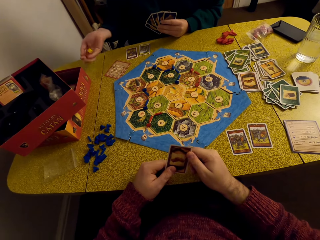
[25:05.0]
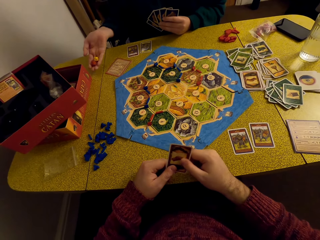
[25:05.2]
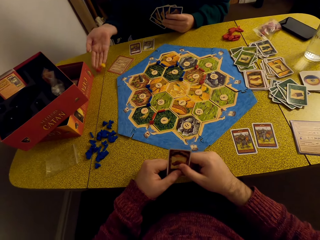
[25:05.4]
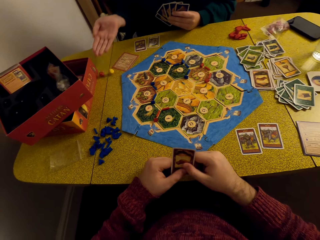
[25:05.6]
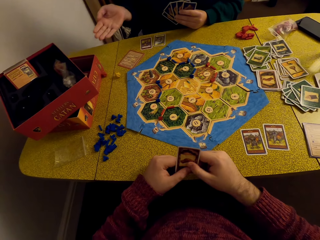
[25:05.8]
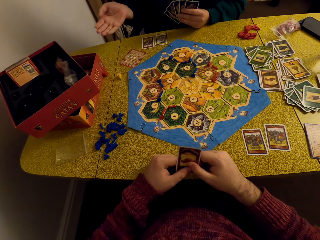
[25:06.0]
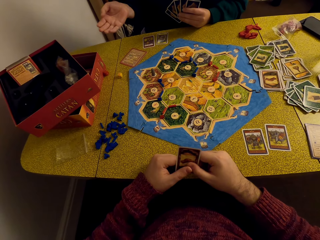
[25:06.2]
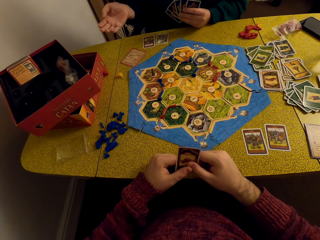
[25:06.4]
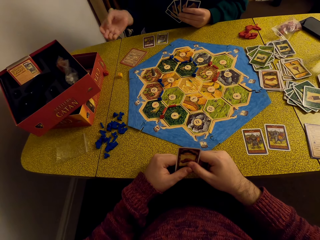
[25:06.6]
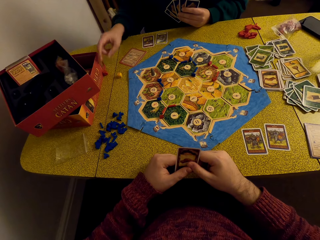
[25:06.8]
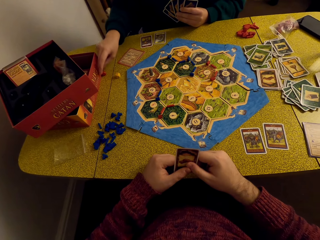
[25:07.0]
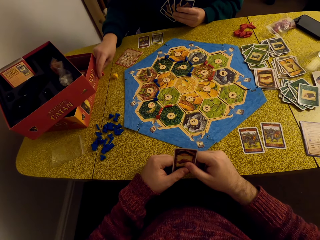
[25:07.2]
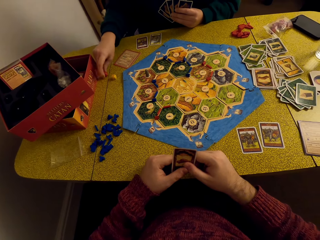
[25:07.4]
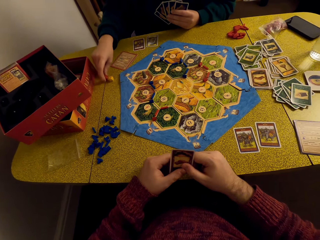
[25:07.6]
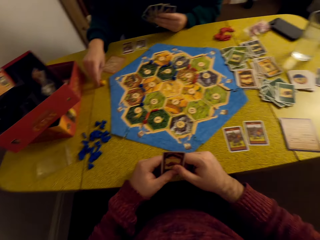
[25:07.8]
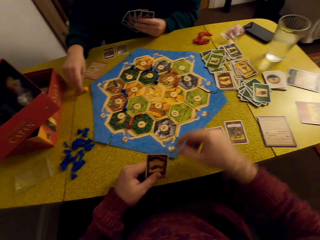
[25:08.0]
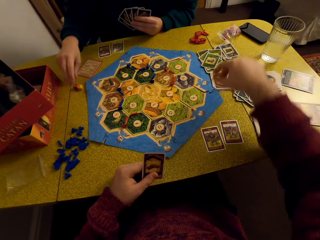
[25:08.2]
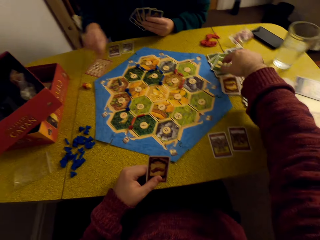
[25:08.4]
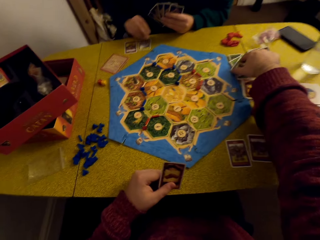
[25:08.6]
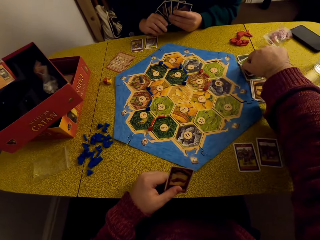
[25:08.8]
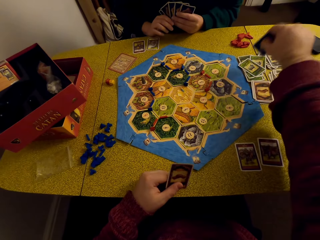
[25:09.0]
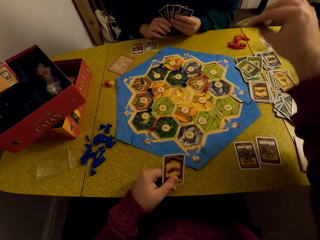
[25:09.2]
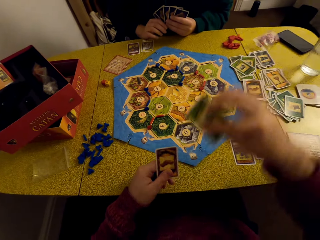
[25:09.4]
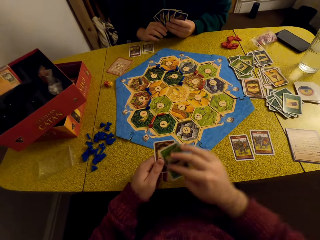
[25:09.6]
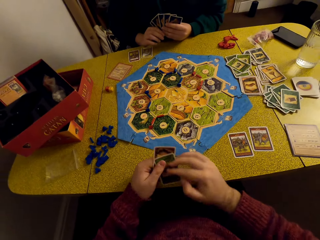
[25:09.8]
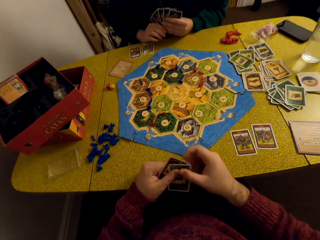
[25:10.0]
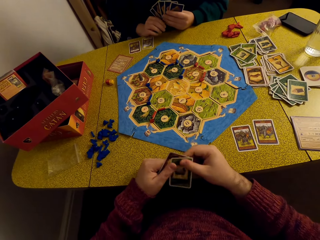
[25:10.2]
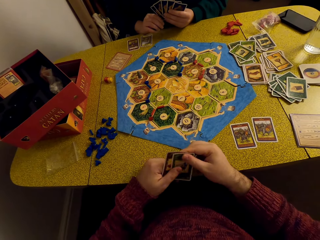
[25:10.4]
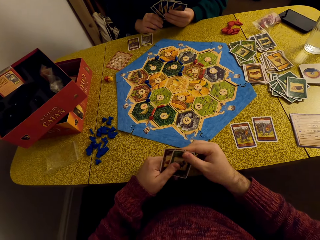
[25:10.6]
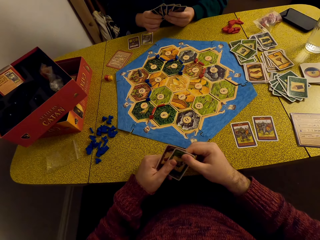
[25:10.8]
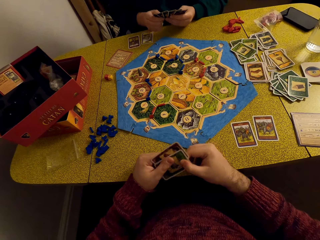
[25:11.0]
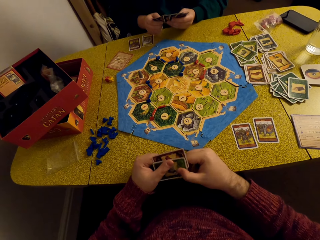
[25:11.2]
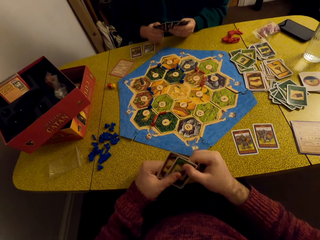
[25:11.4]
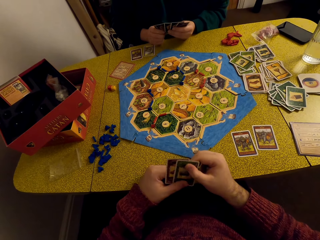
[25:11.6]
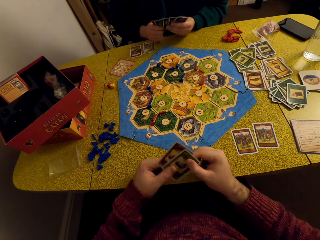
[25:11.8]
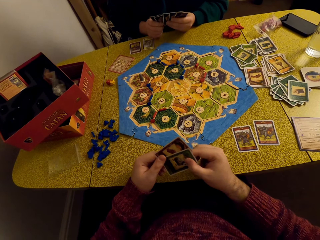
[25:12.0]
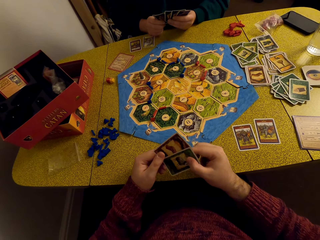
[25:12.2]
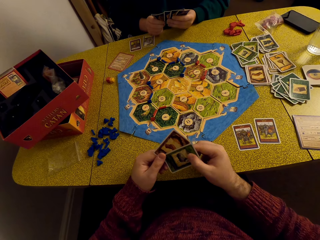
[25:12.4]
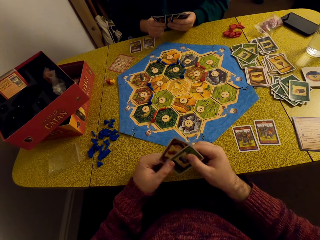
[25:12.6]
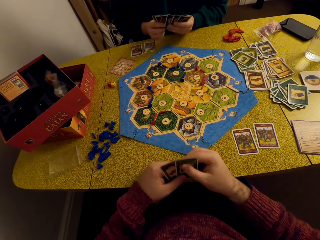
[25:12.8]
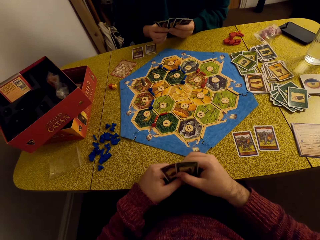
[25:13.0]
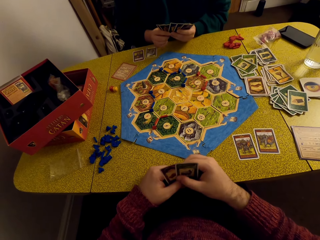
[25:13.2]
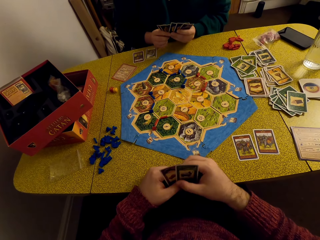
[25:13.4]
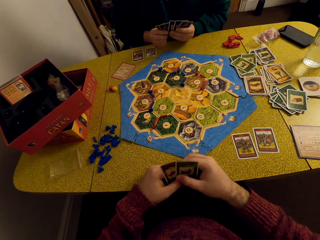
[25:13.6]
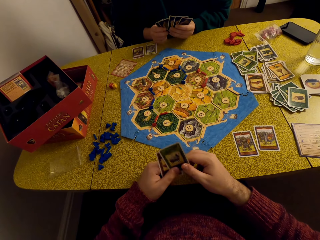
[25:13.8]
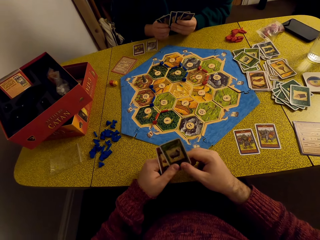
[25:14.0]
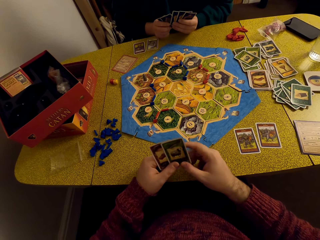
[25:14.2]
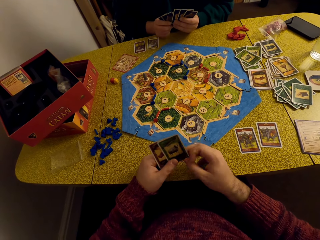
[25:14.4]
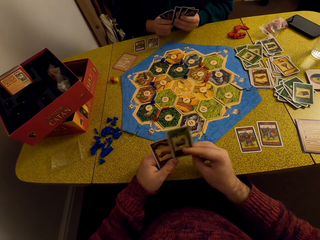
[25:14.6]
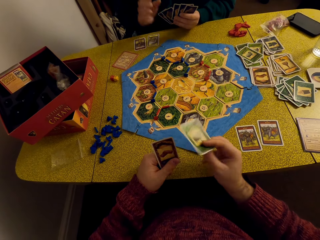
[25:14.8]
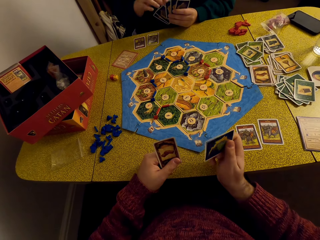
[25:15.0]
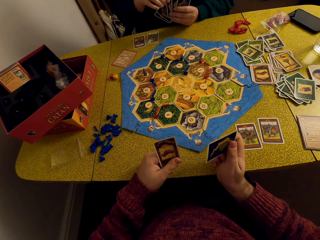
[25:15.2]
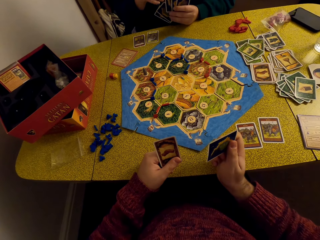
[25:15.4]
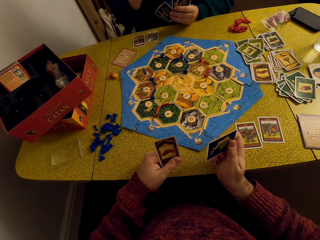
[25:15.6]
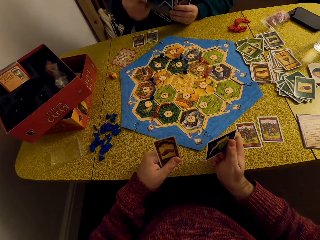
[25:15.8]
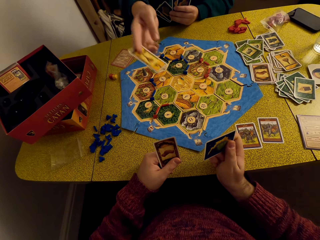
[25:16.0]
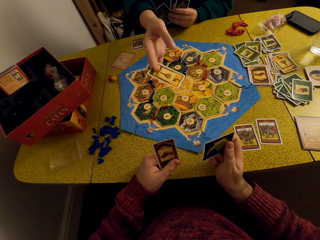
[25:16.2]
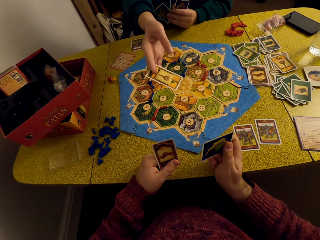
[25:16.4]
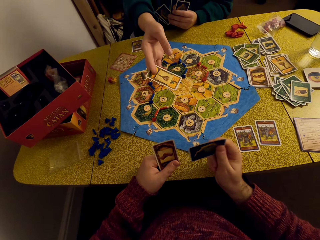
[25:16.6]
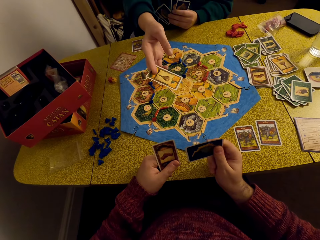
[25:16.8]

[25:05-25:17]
A woman drops the dice on the table. The woman picks the dice. The camera wearer picks a card from the table.

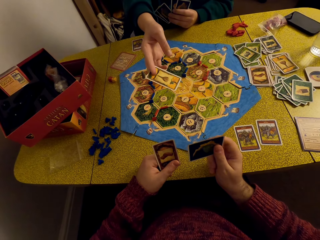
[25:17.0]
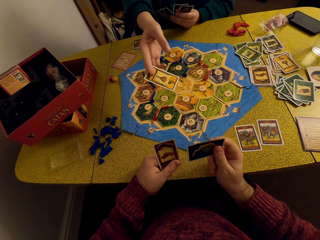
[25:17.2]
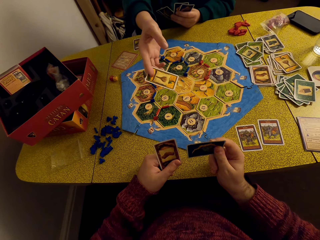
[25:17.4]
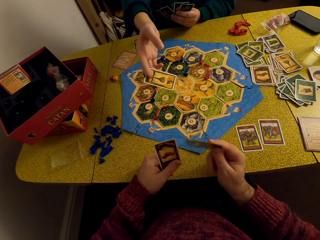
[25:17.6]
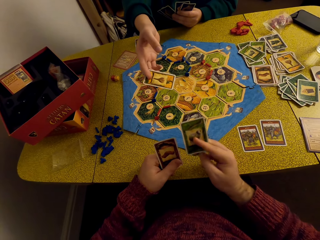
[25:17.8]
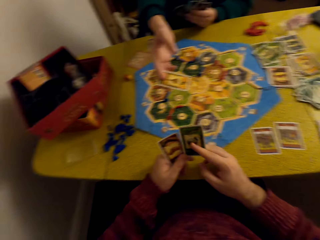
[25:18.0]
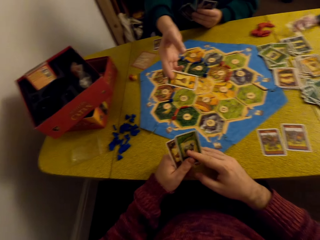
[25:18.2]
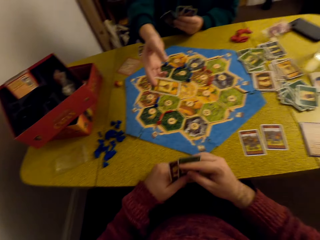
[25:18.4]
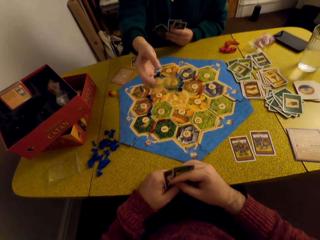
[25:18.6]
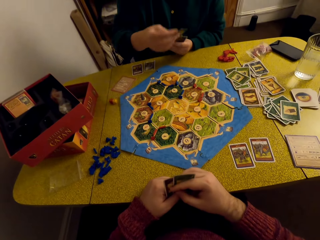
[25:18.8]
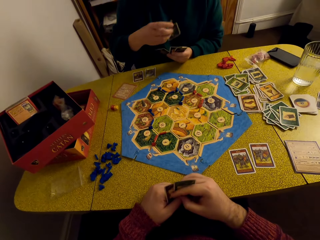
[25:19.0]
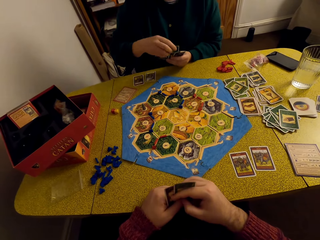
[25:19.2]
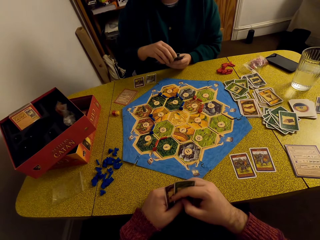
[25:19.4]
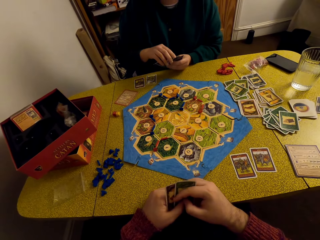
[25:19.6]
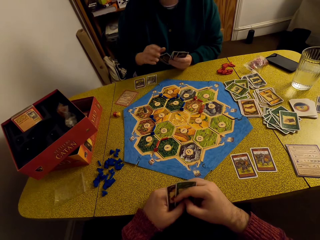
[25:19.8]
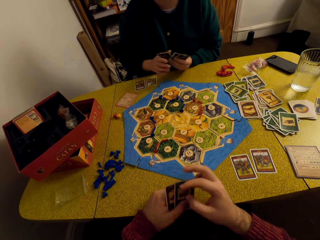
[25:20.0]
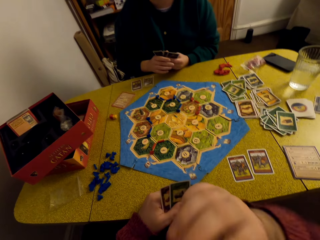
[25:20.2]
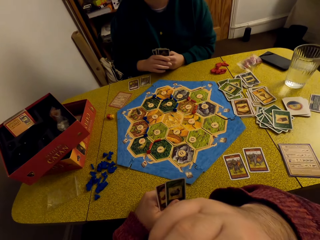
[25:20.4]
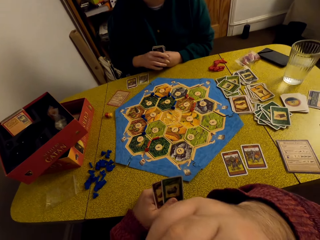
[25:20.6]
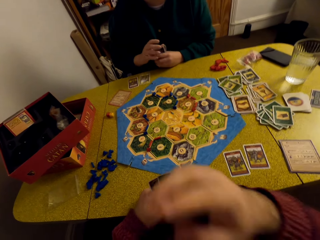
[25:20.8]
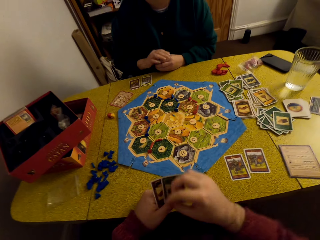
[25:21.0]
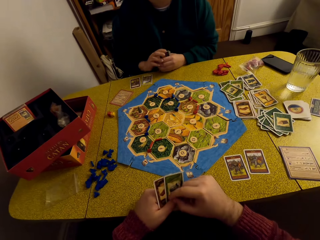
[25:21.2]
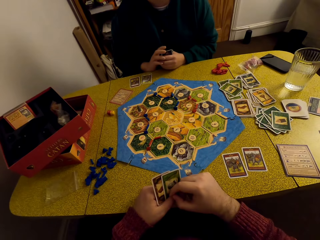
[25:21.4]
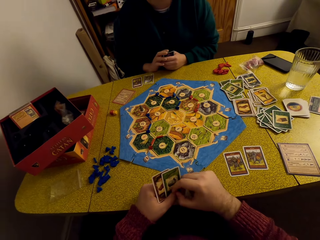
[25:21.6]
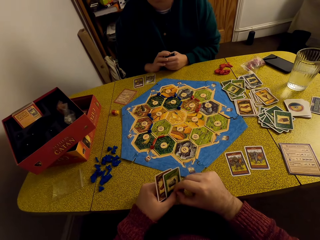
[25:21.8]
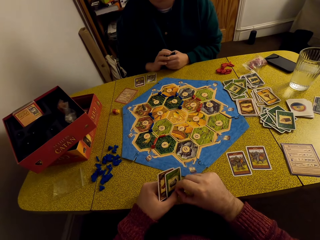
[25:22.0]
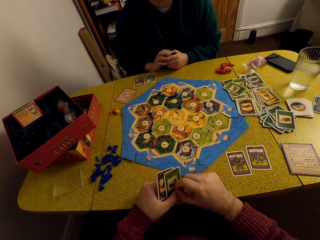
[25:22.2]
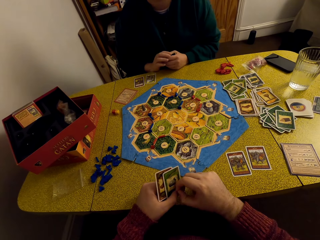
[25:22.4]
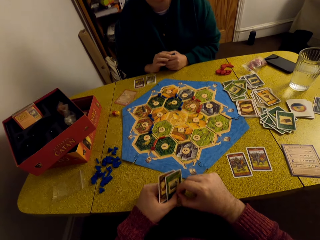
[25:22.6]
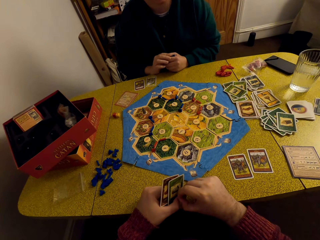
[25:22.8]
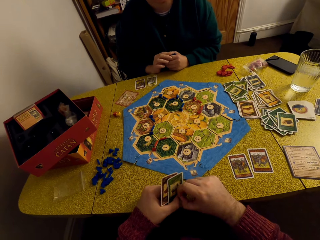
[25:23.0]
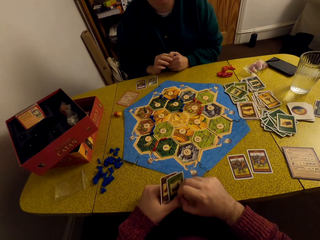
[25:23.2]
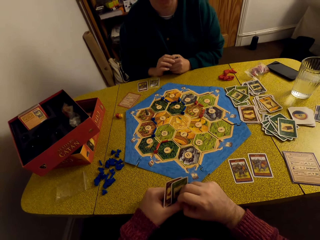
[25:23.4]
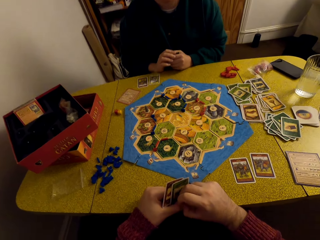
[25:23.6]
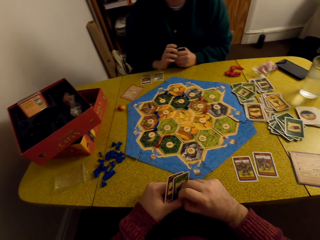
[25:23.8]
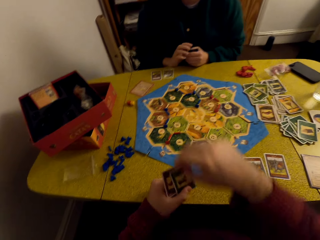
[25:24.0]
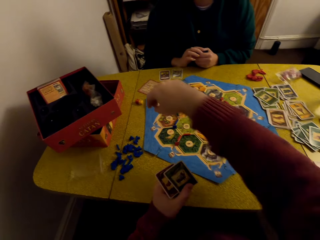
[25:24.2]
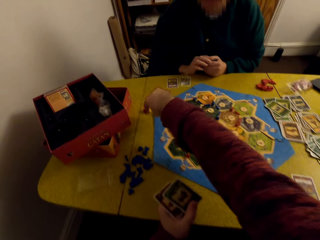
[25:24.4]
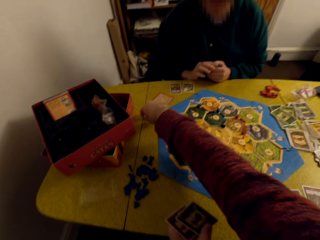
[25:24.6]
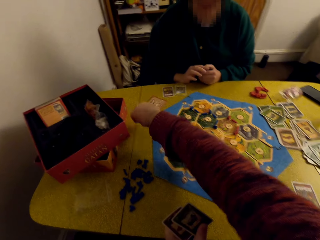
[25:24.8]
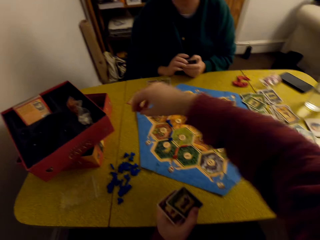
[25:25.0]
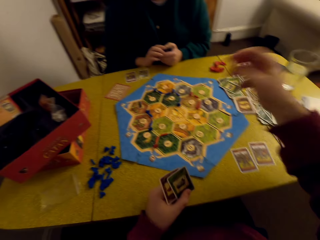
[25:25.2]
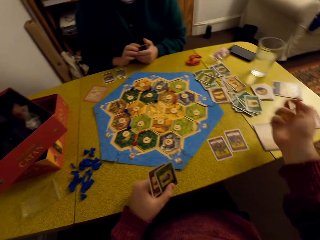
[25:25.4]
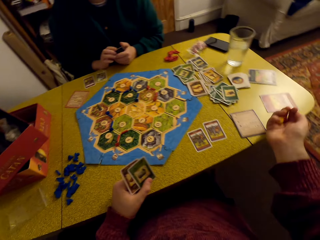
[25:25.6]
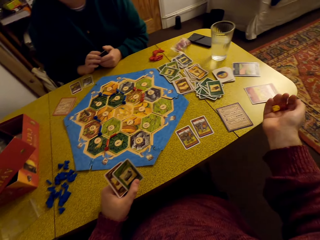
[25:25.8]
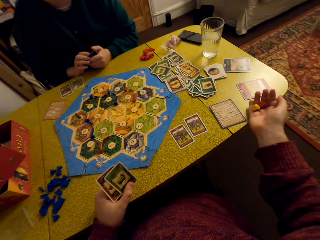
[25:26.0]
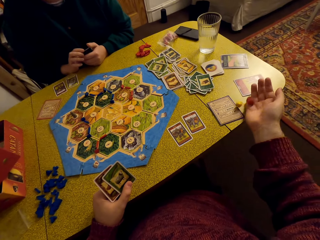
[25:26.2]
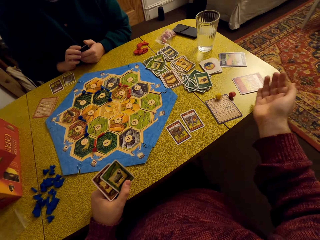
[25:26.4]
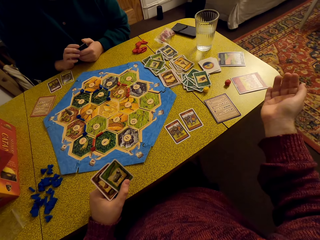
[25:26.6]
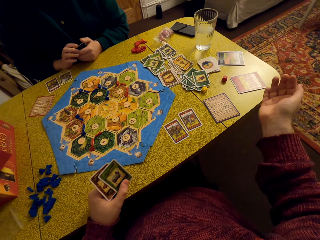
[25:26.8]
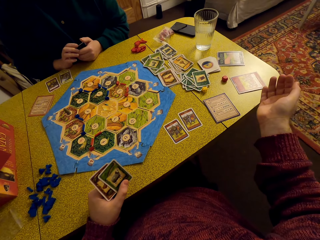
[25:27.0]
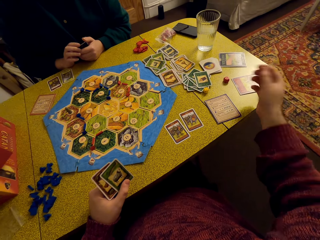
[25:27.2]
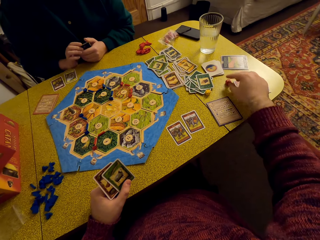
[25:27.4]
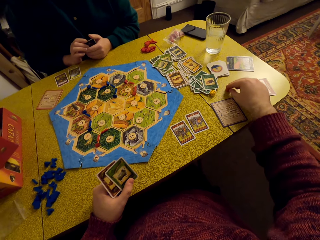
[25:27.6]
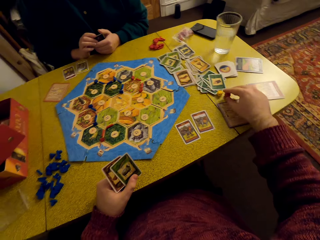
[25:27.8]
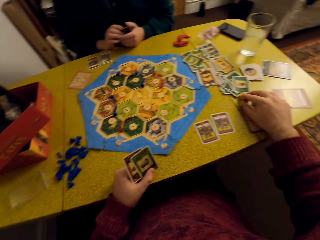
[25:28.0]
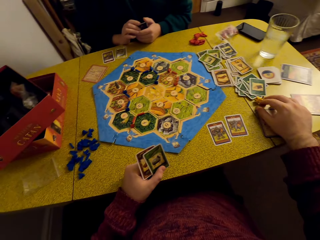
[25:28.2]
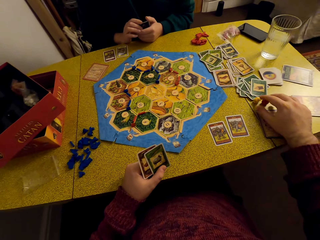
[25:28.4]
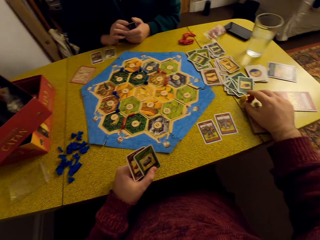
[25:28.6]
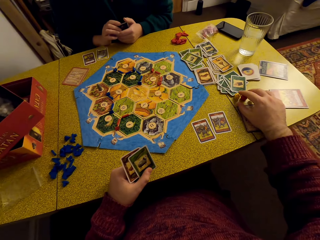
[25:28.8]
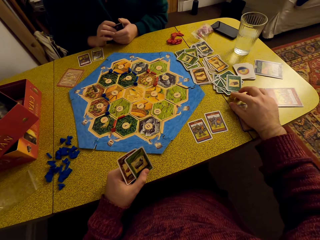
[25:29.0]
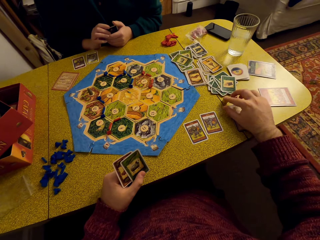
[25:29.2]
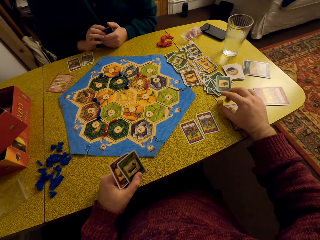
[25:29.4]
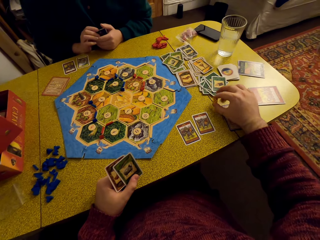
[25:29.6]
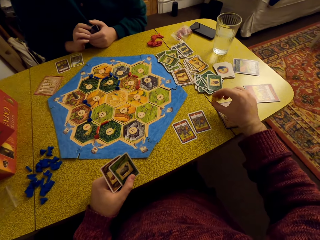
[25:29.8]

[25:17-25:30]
The camera wearer converses with a woman. They pick the dice from the table. They roll the dice. They drop the dice on the table. They pick the dice.
